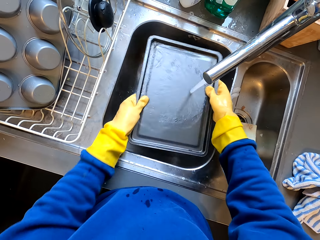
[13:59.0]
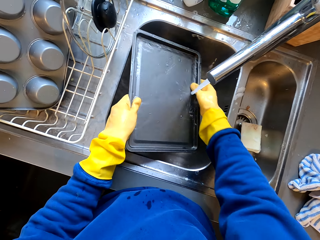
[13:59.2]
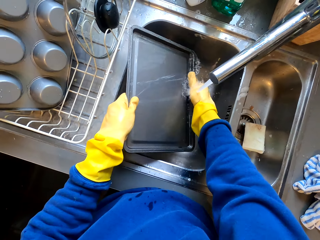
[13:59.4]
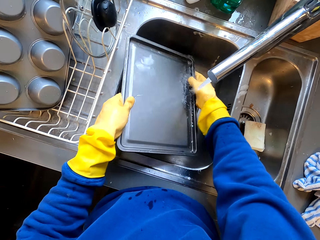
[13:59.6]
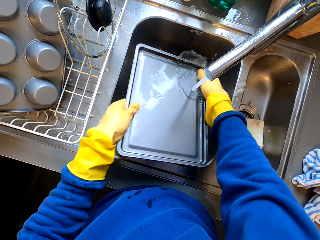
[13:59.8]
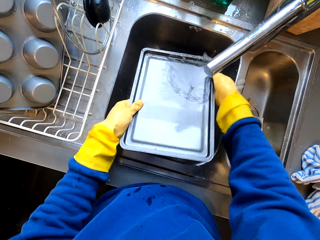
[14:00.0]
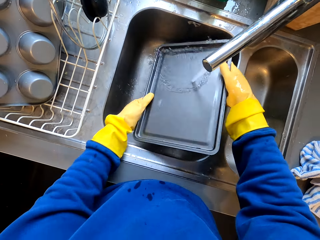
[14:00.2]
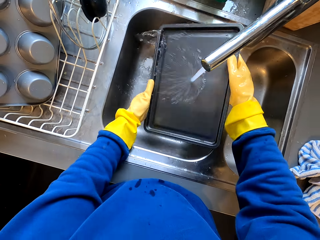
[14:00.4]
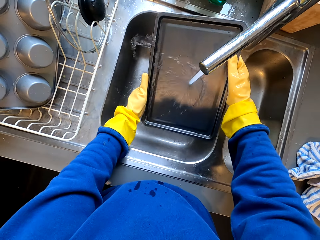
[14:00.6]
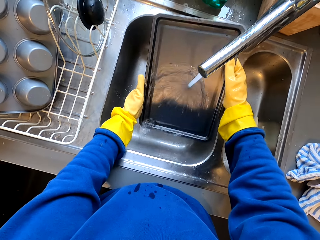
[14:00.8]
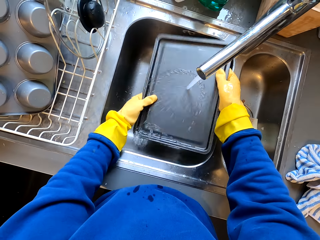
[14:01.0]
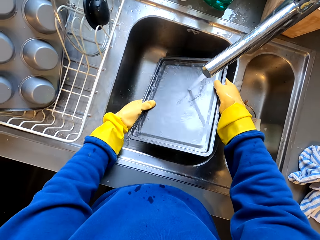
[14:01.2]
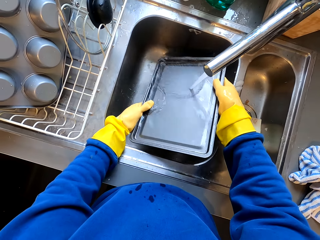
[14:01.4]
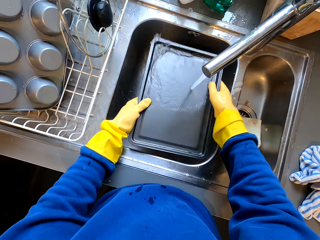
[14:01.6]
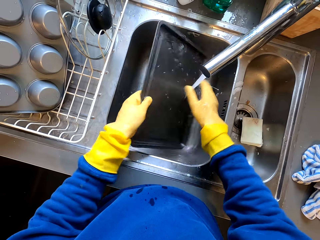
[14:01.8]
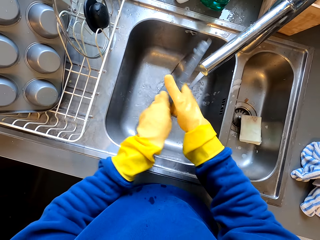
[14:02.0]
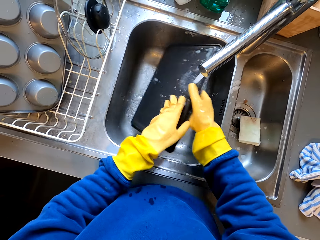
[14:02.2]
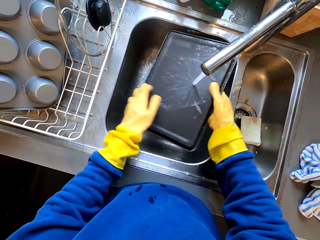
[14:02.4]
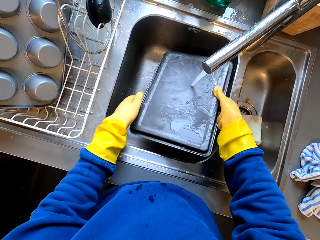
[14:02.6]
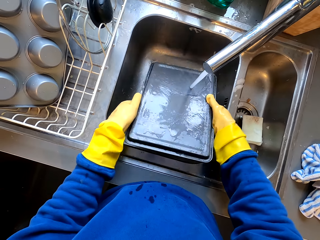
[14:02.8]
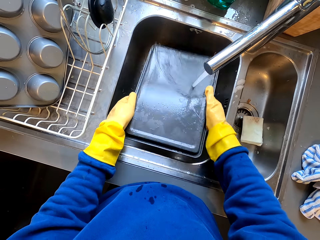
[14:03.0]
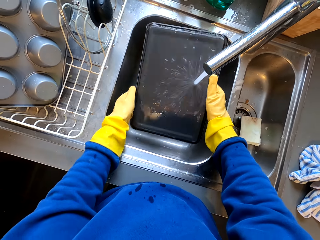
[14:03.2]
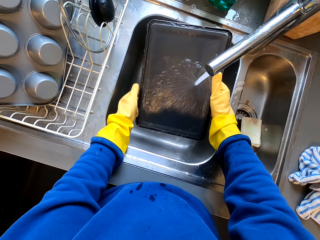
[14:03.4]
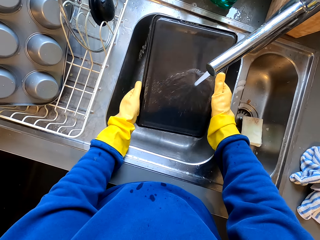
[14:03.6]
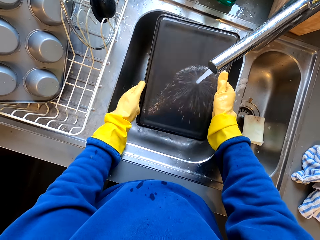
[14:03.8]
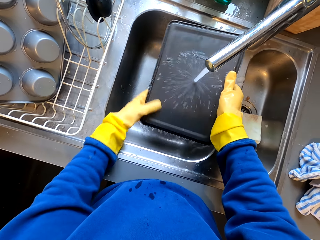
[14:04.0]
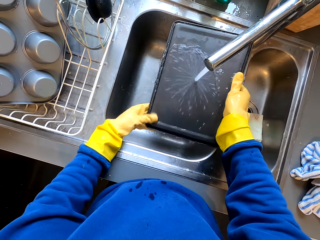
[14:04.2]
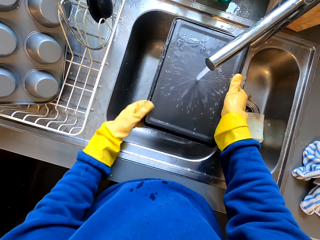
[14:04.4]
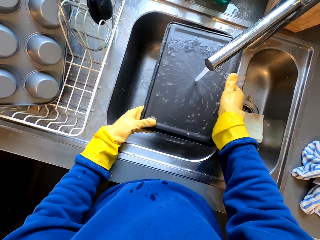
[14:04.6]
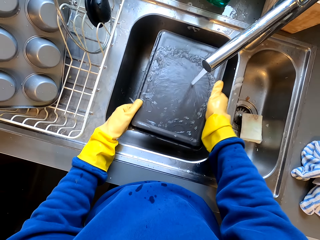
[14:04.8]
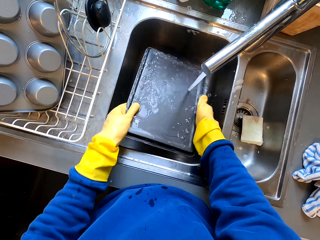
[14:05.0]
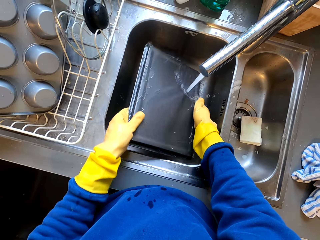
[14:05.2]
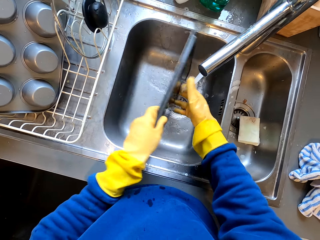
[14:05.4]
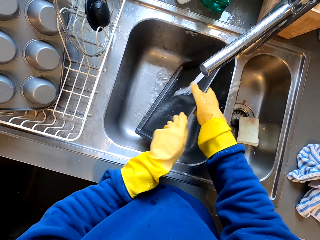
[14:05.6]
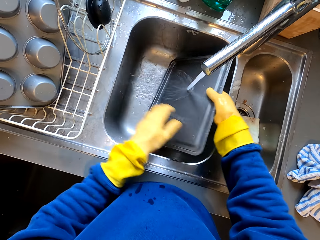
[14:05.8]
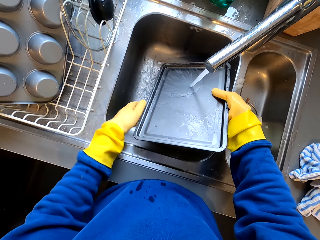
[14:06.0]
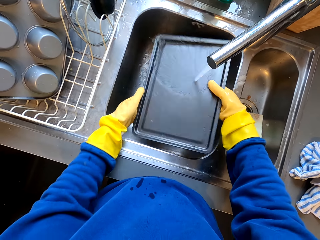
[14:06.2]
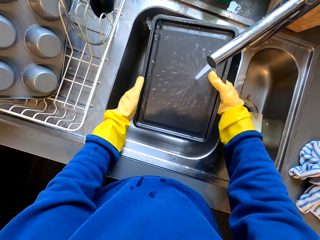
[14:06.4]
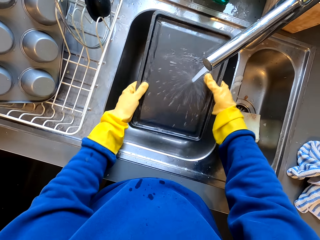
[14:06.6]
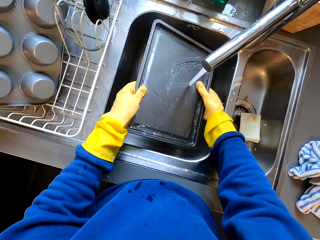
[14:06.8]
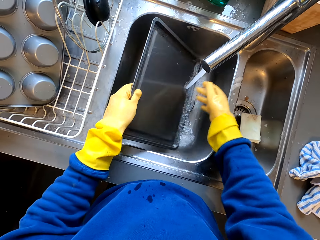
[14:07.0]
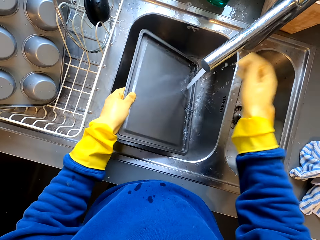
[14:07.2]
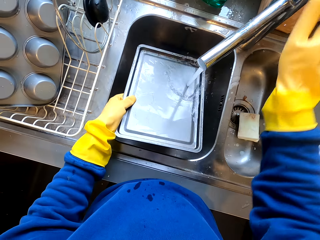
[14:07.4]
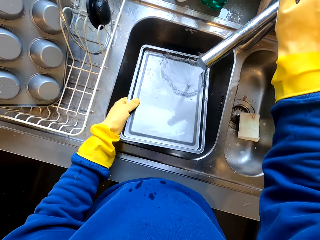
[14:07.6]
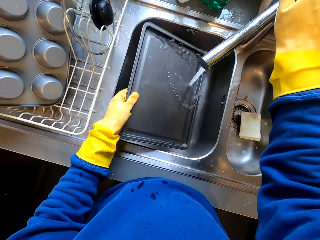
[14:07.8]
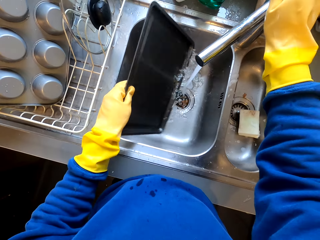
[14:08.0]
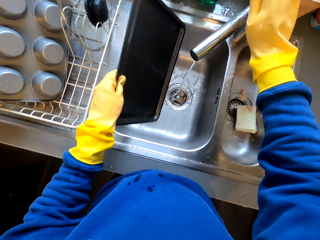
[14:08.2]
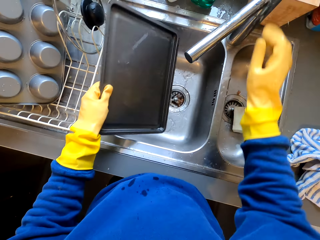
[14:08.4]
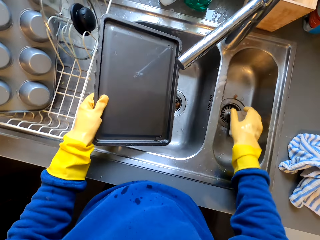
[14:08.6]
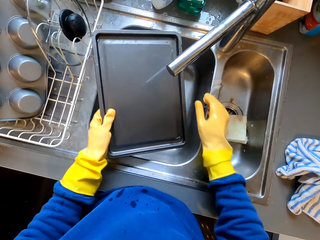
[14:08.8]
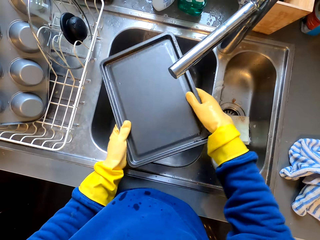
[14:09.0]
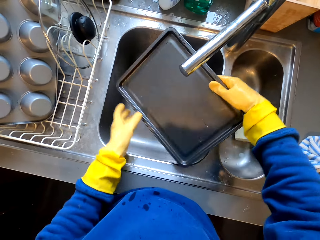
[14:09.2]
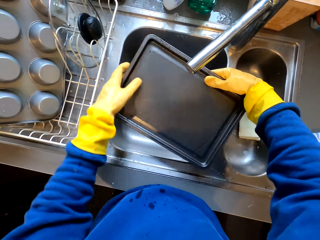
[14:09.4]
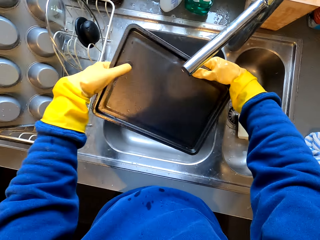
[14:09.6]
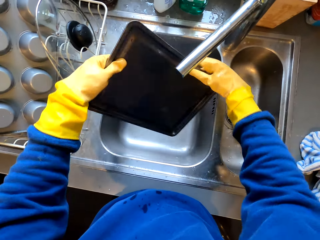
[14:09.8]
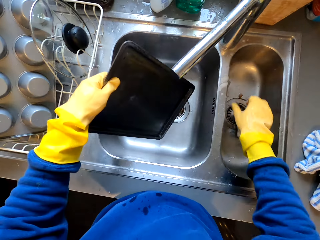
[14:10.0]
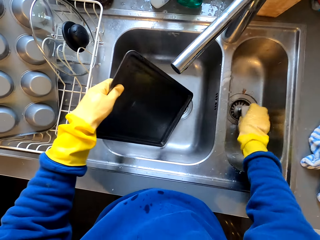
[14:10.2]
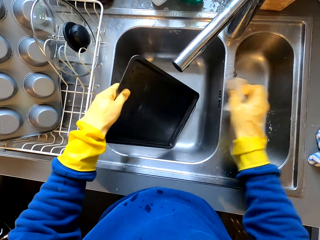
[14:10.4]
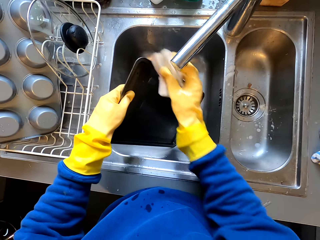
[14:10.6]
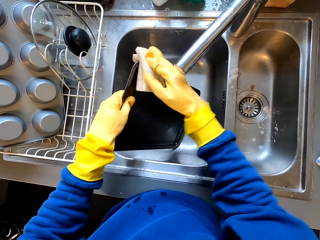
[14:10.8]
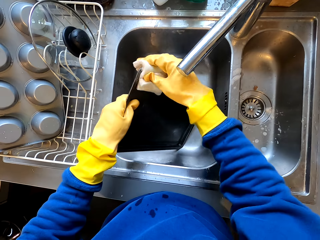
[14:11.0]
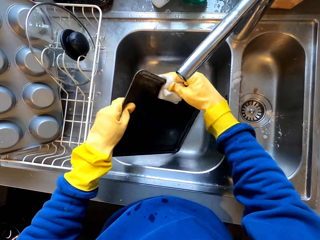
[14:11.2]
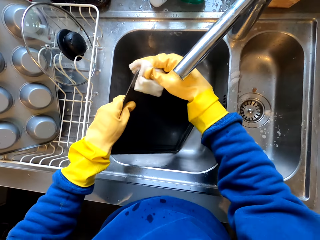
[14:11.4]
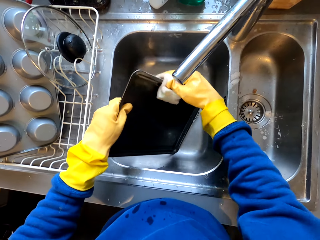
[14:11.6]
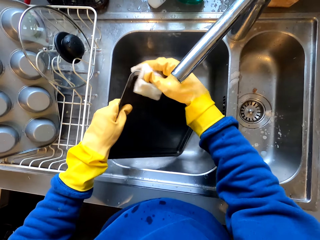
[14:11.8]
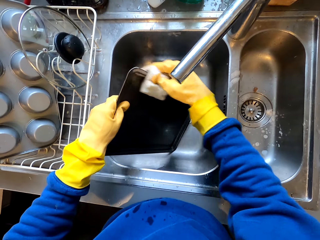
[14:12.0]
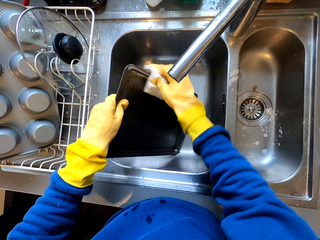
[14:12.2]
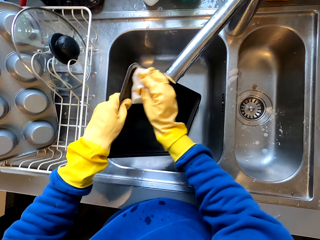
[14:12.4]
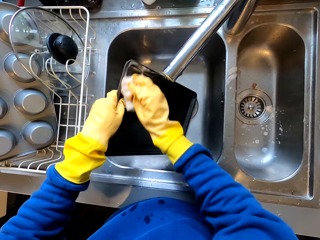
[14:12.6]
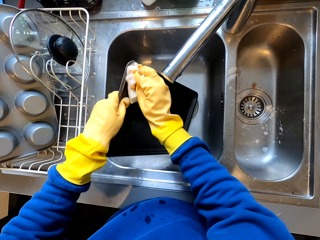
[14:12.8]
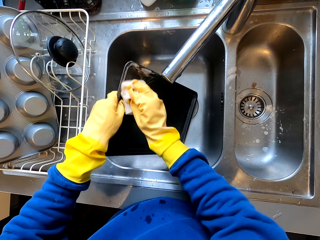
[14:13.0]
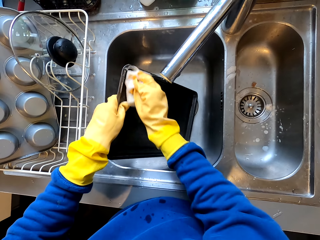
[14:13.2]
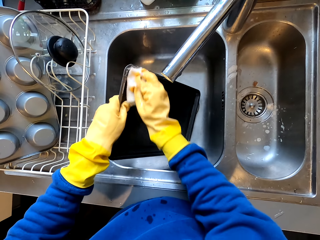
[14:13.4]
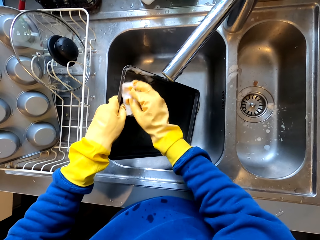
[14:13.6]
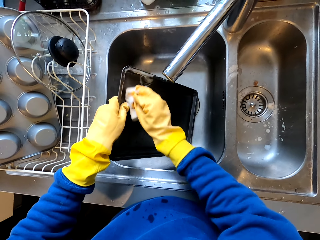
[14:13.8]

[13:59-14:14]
The camera wearer turns the tray. They rinse the tray. They turn the tray. They rinse the tray. They close the tap. They turn the tray. They pick the sponge. They clean the tray.

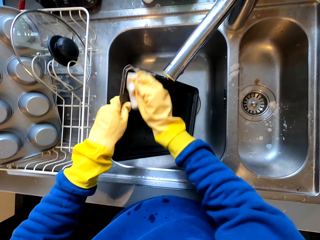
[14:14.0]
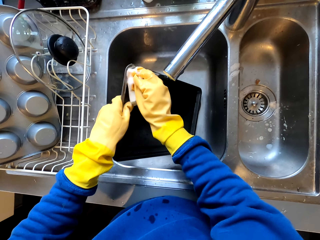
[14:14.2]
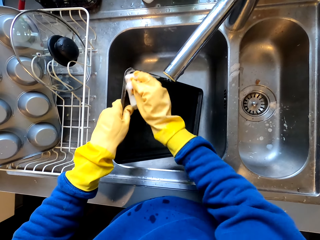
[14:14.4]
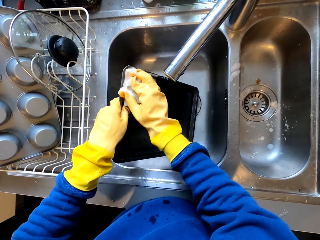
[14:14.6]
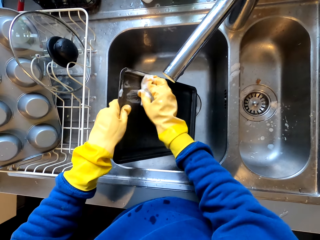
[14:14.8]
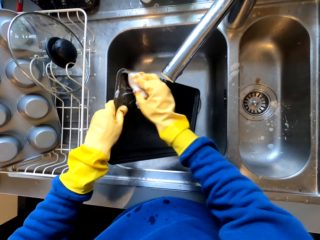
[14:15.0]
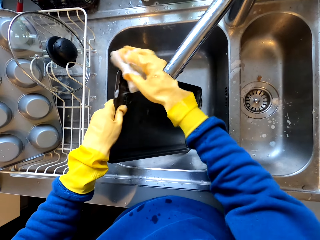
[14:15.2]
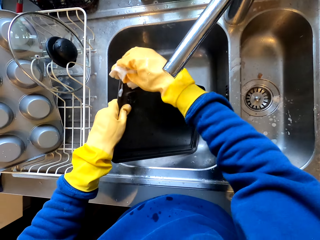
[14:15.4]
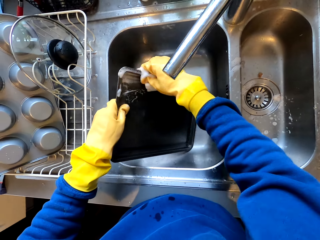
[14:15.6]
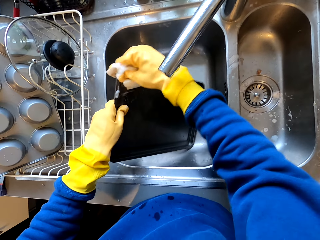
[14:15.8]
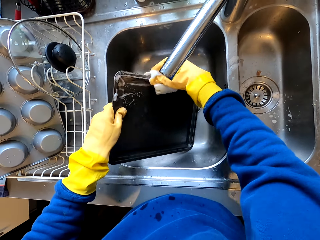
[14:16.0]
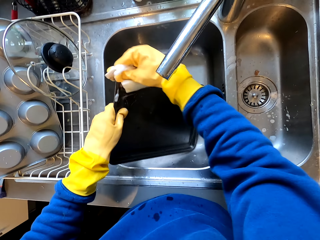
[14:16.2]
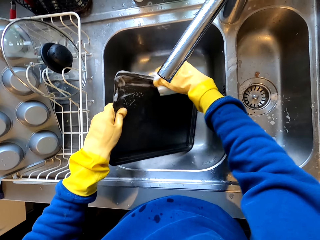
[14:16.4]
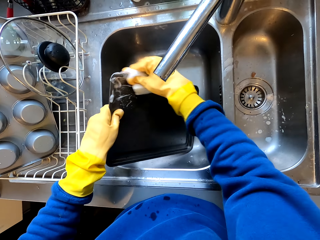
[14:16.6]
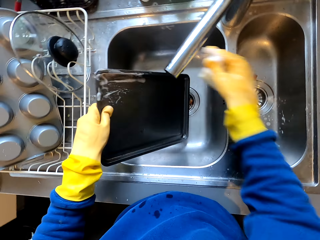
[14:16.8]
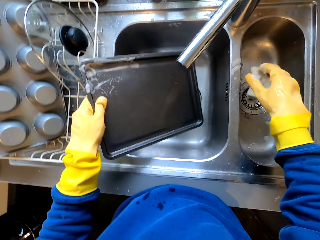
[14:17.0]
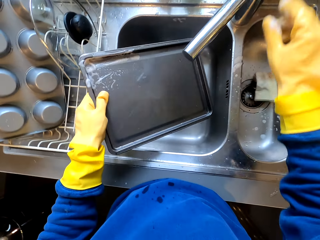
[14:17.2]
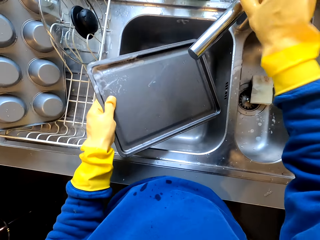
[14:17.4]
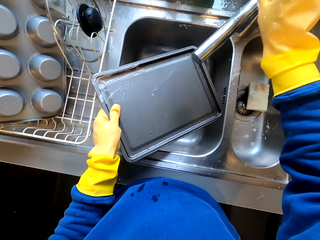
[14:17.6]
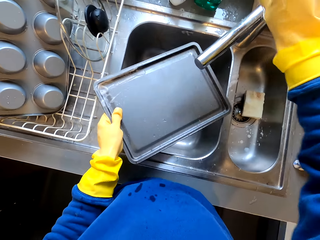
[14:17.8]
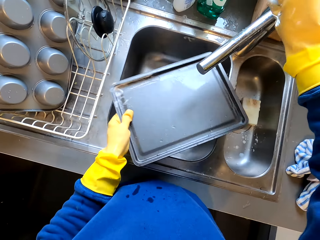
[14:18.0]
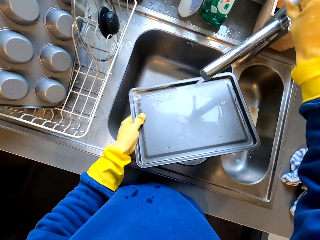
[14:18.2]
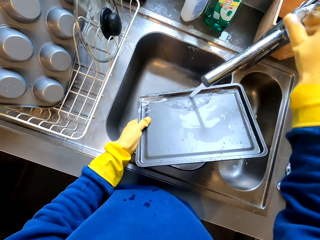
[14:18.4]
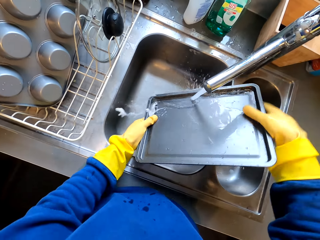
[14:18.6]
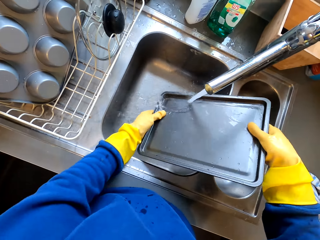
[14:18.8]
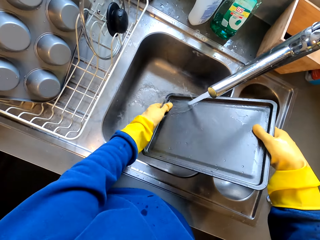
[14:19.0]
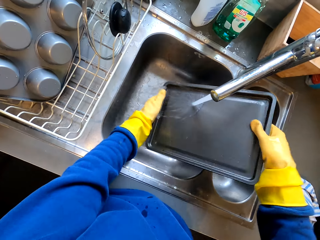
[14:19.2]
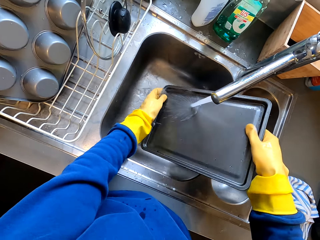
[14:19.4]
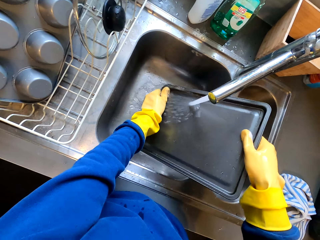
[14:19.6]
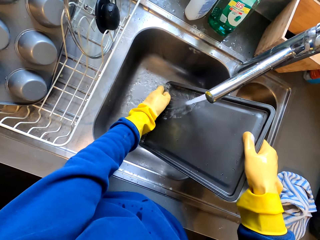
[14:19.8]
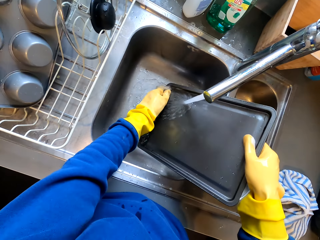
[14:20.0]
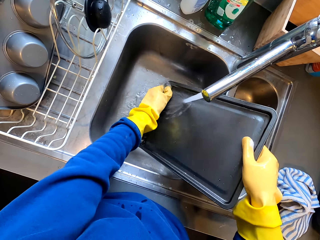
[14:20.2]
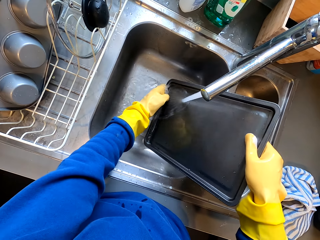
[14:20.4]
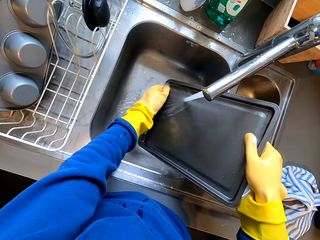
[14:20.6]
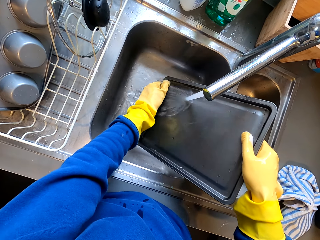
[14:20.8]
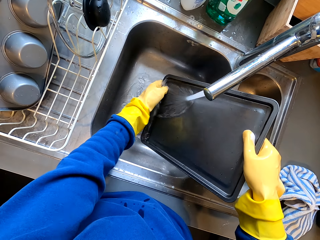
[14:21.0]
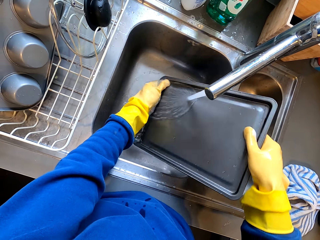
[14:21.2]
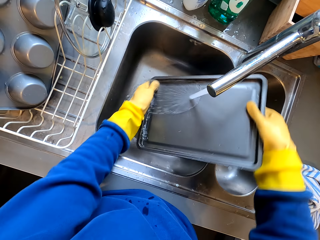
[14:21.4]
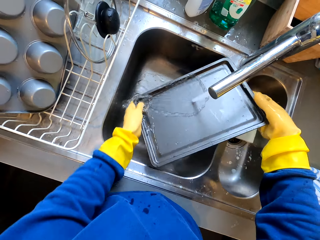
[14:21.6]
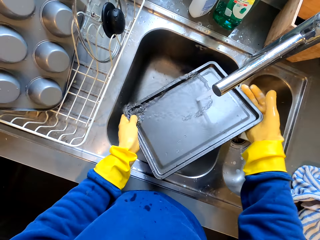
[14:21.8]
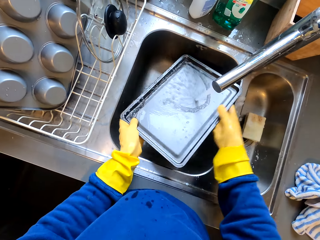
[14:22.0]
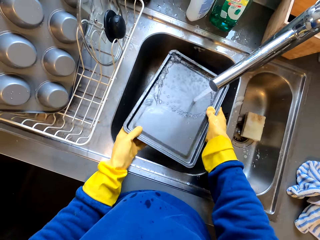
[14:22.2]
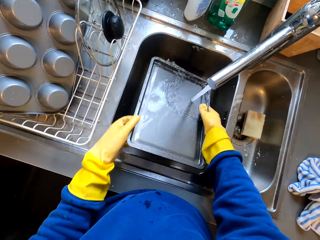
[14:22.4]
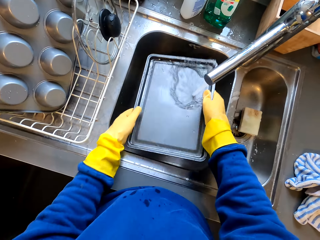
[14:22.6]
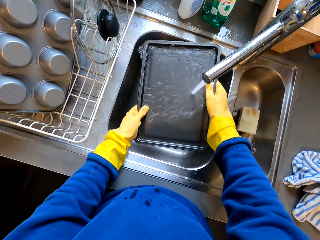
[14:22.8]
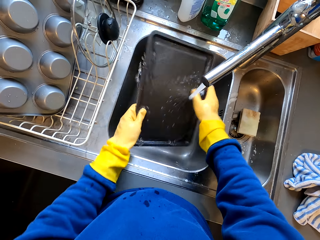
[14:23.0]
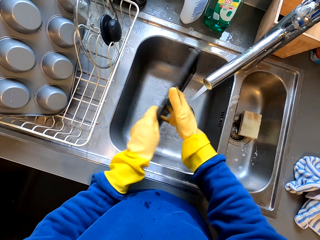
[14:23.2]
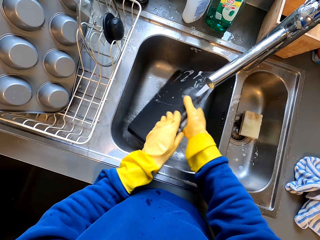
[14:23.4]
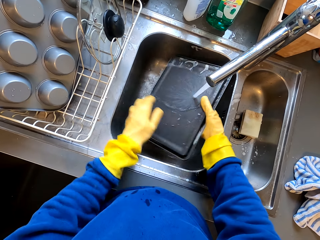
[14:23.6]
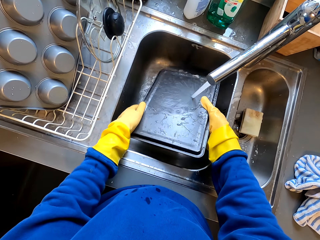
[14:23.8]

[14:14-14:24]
The camera wearer drops the sponge in the sink. They turn on the tap. They rinse the tray. They turn the tray. They rinse the tray.
